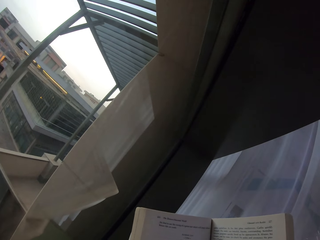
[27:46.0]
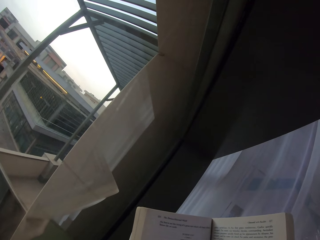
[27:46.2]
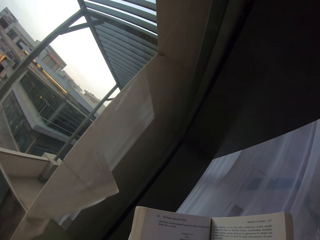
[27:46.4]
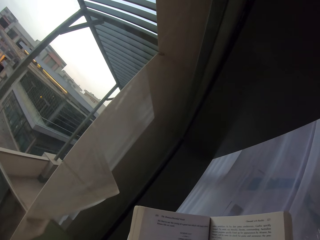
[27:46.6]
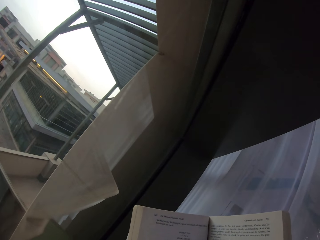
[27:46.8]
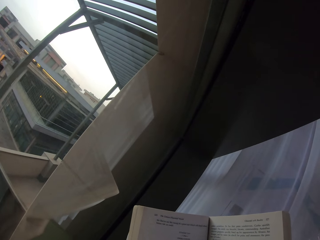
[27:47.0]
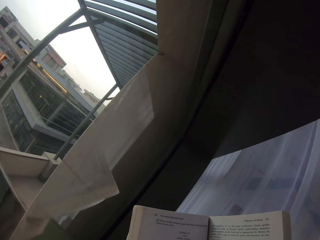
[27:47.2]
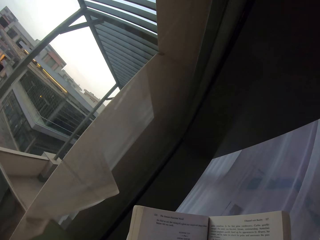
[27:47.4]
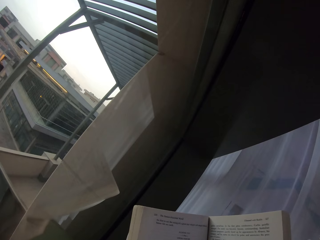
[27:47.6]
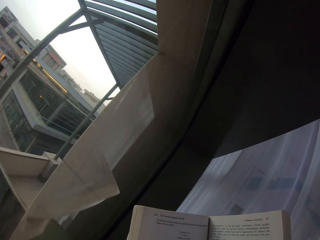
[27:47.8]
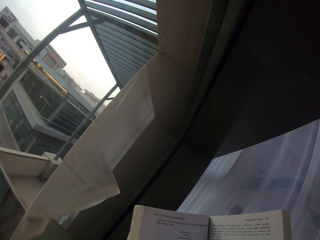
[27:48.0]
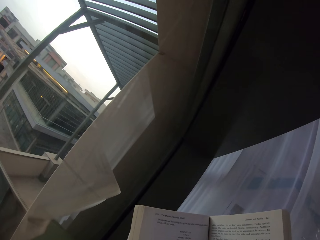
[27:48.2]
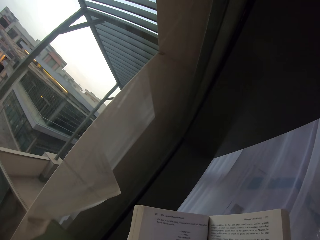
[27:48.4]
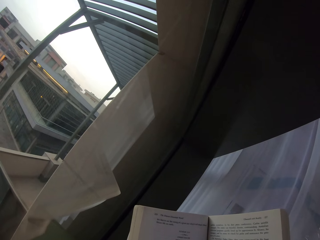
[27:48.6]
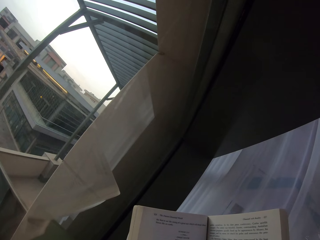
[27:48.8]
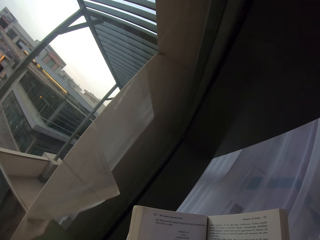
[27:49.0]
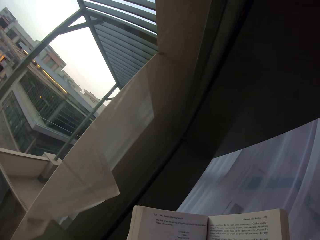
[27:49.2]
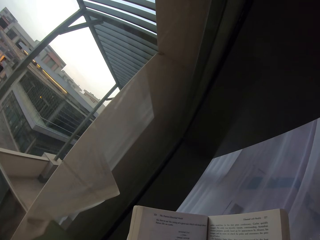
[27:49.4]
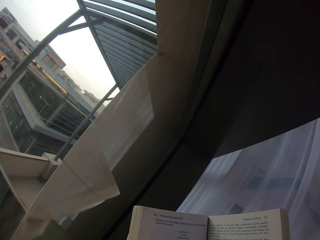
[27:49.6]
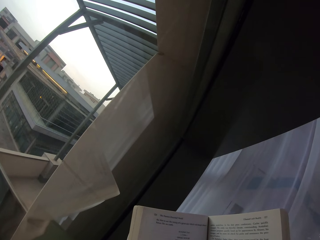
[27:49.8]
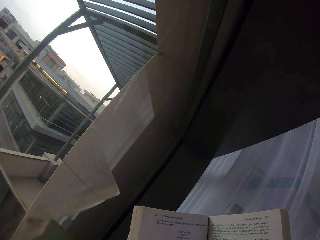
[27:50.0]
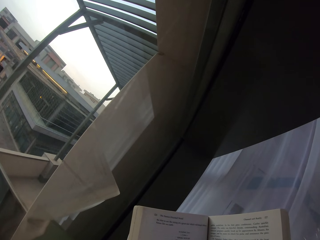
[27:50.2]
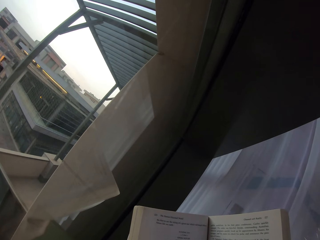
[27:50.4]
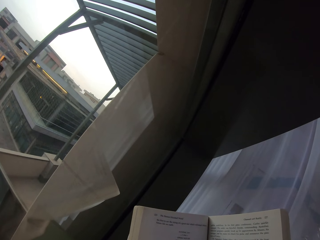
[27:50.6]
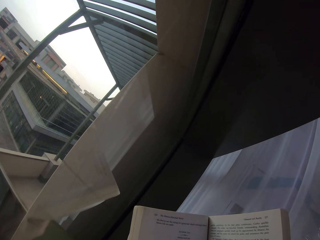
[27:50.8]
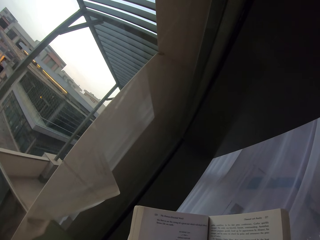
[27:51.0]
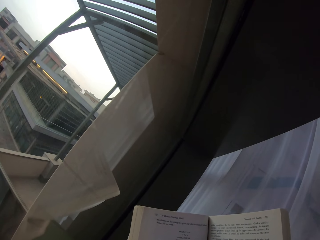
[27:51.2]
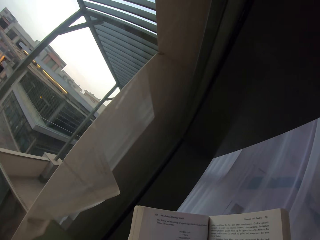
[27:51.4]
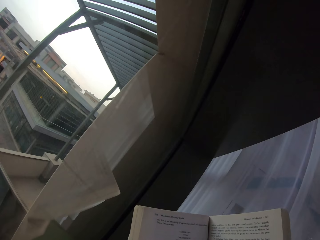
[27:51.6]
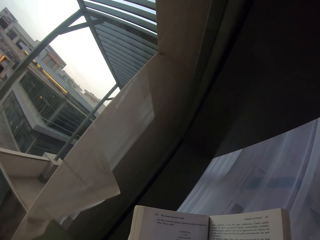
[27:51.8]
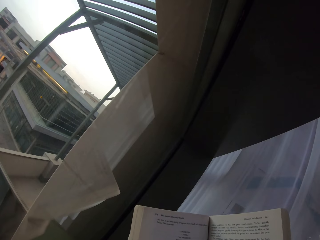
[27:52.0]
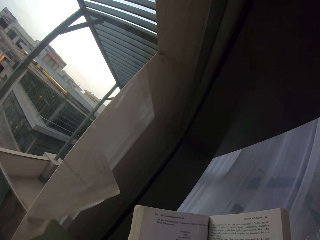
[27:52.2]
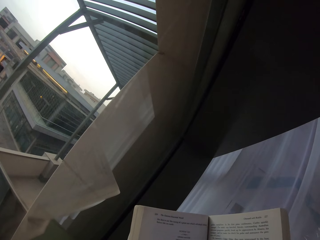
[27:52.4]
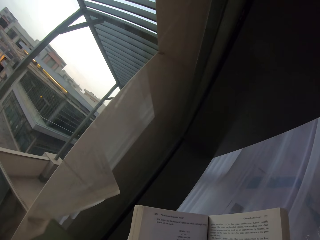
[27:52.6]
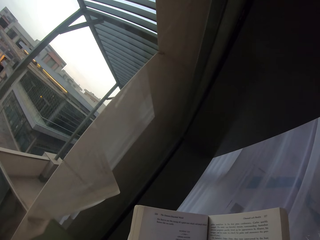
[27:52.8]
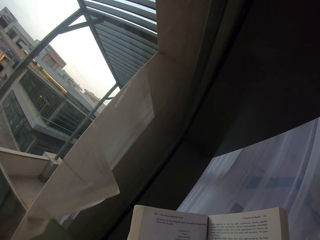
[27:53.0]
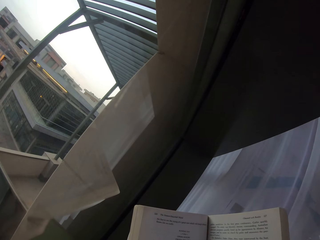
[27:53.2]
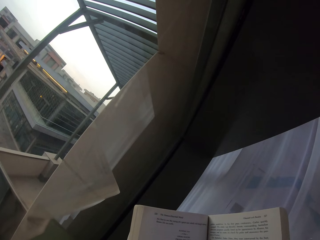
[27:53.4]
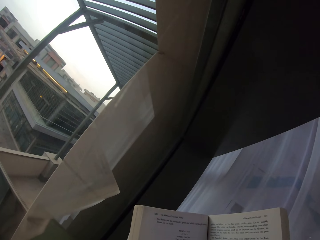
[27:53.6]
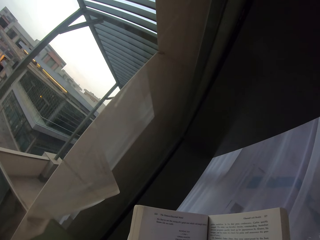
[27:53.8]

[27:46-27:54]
The camera wearer reads the book.

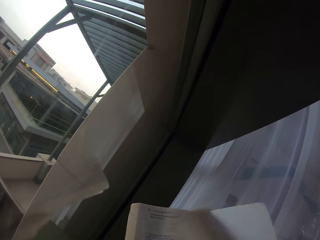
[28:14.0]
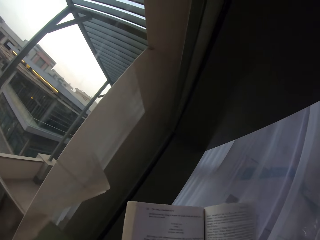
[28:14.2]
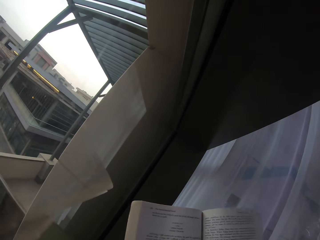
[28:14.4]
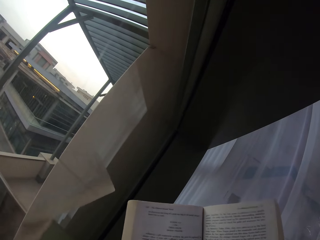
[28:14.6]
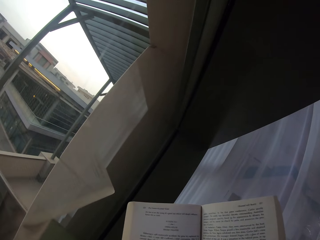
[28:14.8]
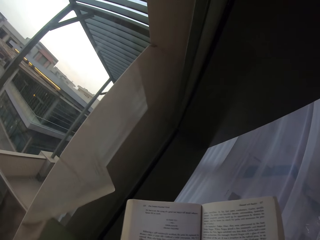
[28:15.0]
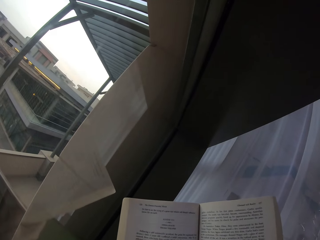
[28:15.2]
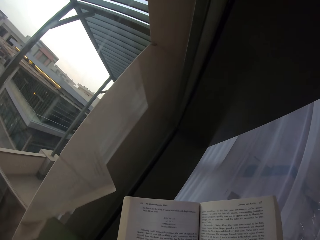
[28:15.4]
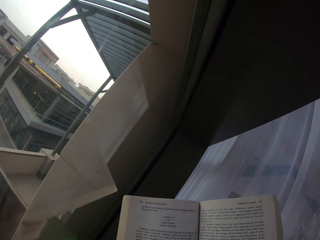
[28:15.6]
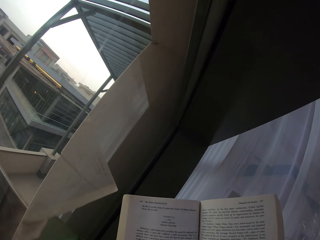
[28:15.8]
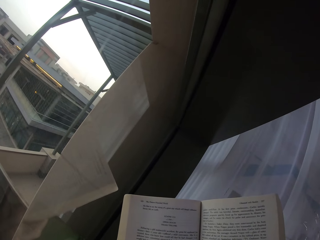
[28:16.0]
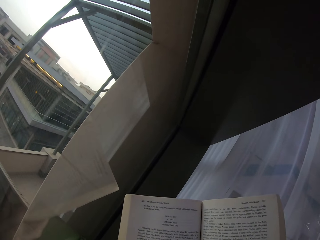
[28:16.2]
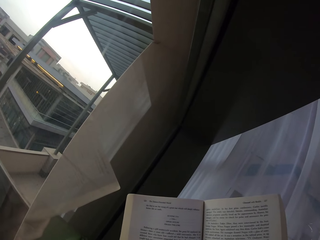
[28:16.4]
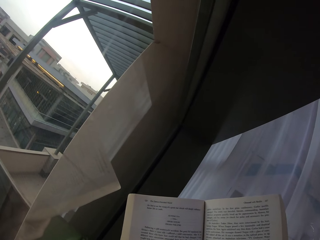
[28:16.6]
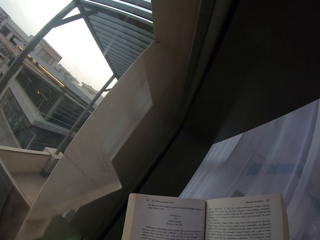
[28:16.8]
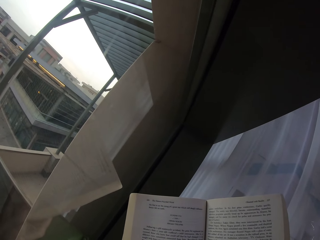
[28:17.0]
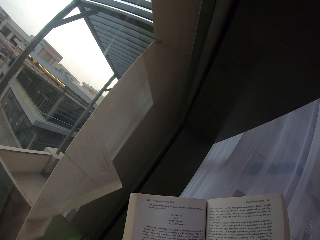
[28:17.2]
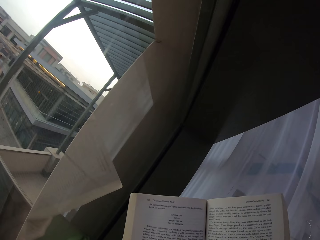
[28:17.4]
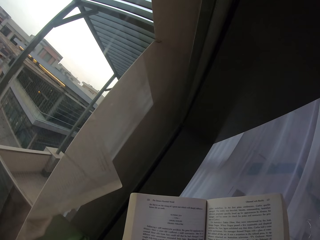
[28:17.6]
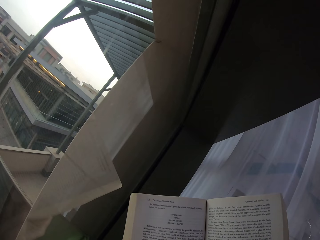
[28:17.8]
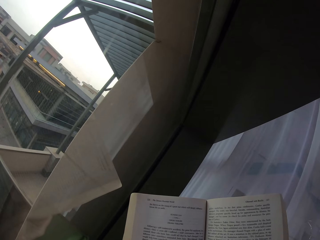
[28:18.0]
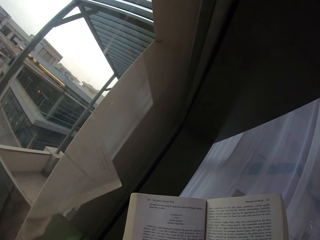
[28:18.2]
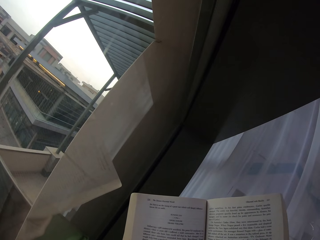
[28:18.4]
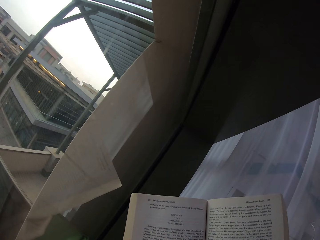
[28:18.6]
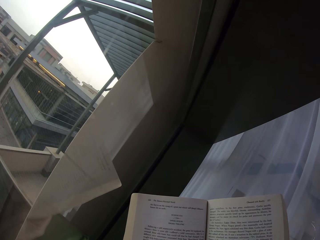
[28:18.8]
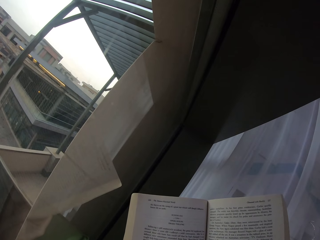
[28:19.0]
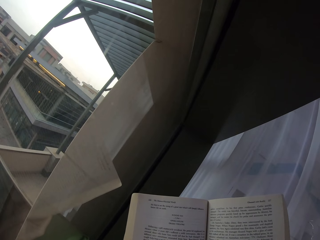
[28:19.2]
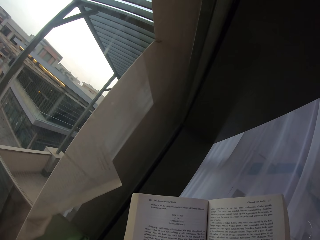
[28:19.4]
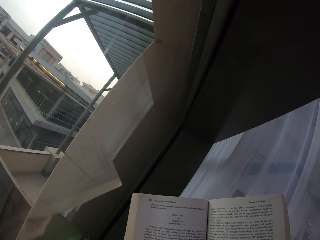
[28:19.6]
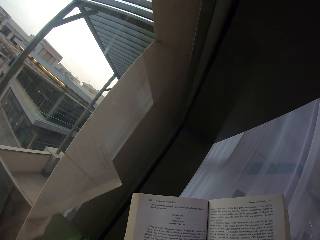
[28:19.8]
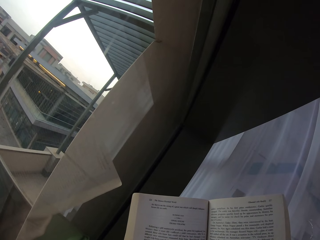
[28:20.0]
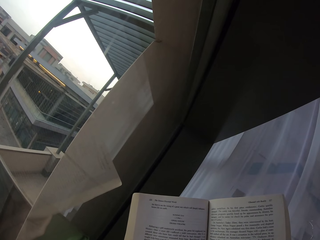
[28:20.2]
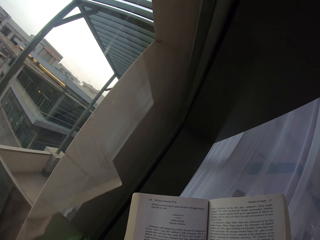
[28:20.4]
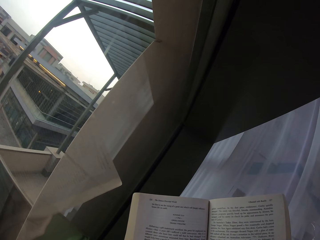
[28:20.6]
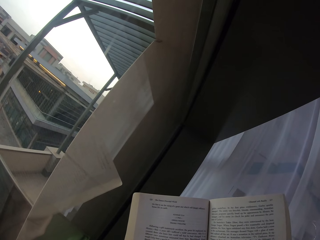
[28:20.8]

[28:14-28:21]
The camera wearer reads the book.

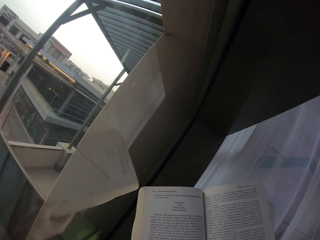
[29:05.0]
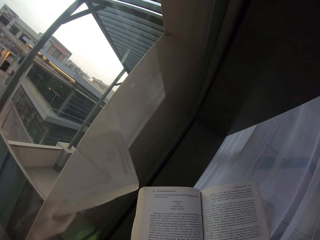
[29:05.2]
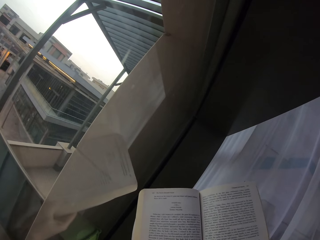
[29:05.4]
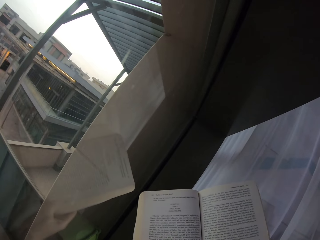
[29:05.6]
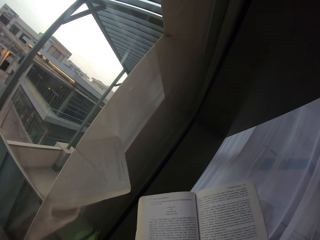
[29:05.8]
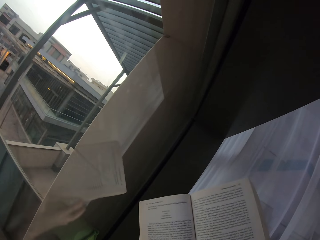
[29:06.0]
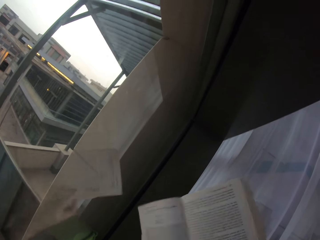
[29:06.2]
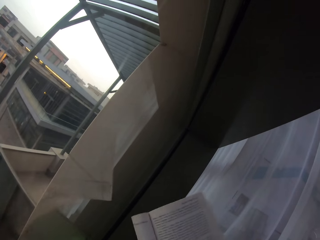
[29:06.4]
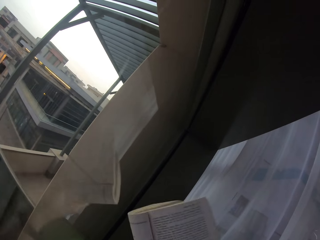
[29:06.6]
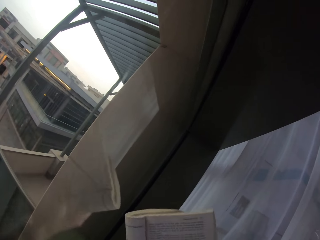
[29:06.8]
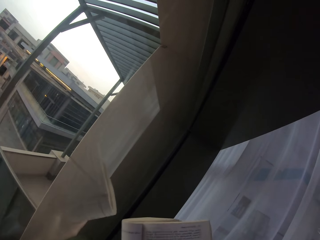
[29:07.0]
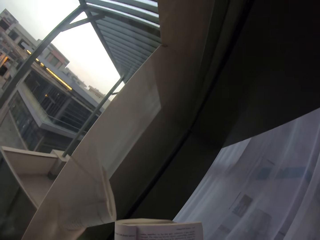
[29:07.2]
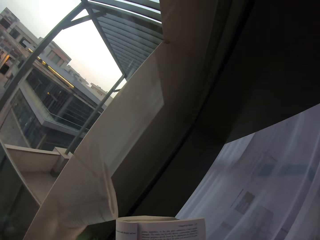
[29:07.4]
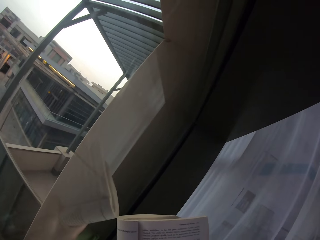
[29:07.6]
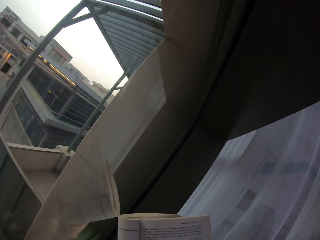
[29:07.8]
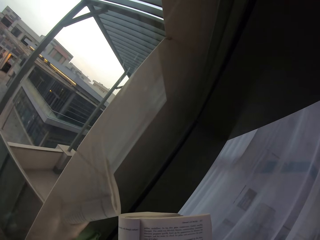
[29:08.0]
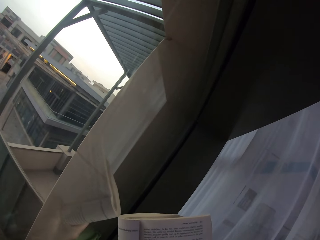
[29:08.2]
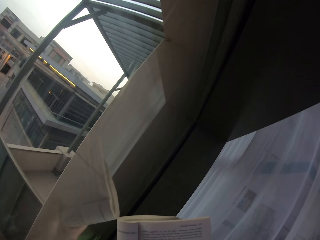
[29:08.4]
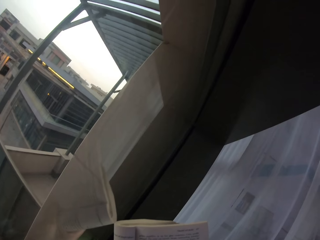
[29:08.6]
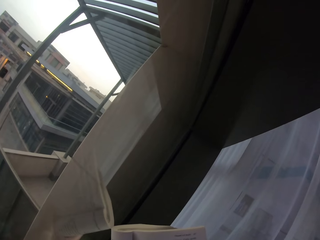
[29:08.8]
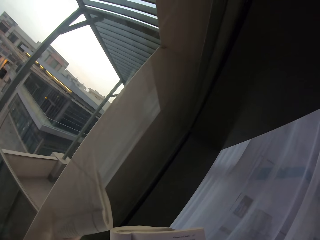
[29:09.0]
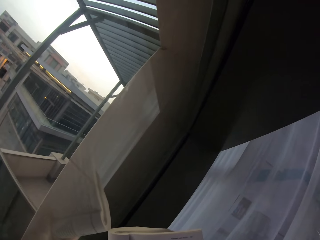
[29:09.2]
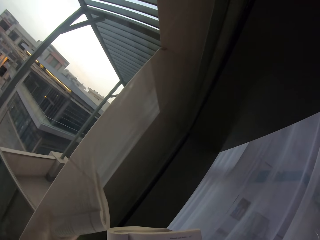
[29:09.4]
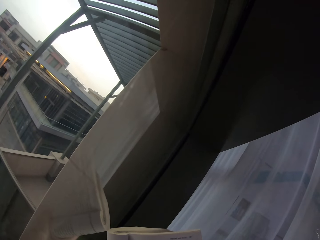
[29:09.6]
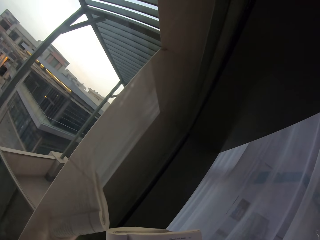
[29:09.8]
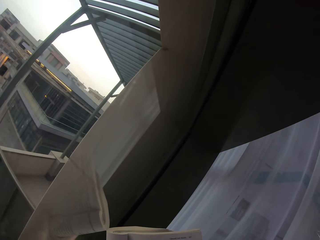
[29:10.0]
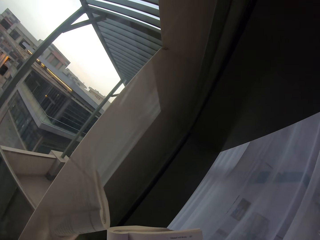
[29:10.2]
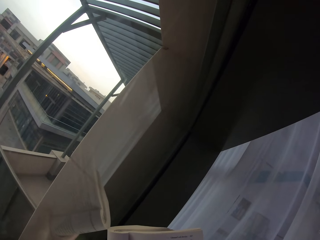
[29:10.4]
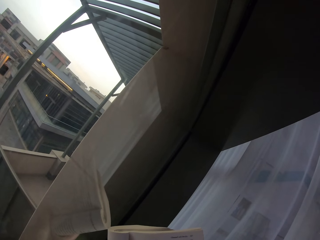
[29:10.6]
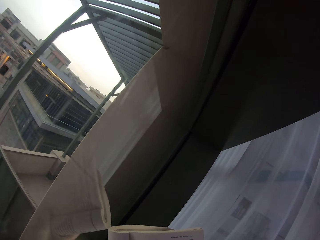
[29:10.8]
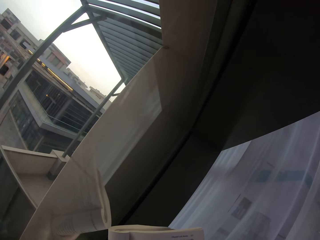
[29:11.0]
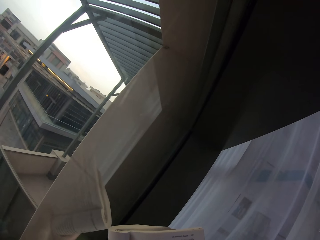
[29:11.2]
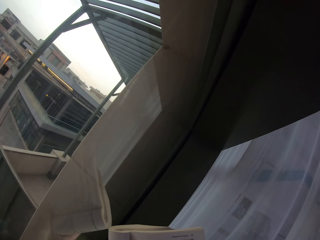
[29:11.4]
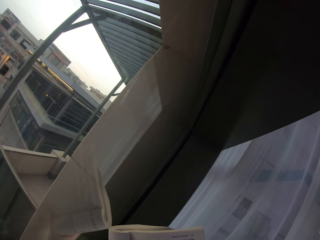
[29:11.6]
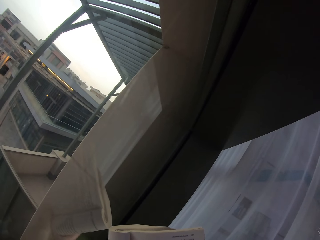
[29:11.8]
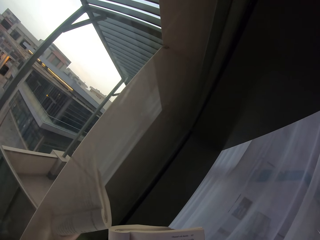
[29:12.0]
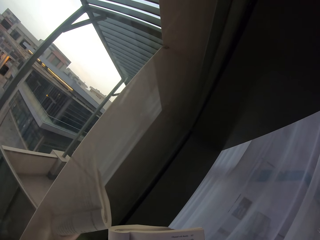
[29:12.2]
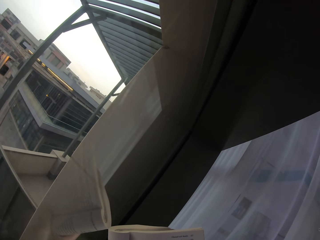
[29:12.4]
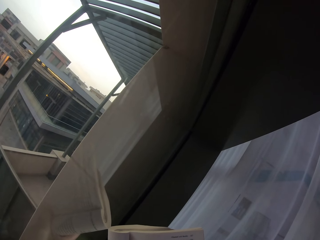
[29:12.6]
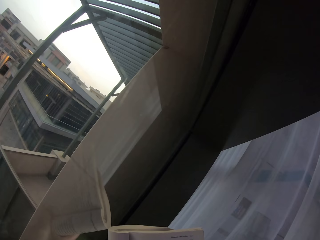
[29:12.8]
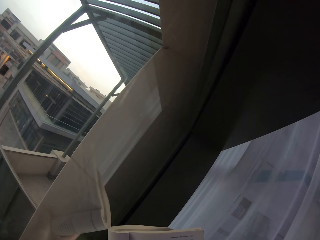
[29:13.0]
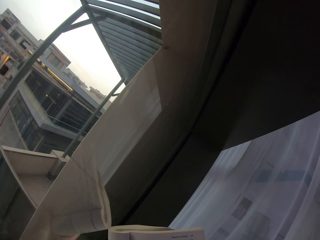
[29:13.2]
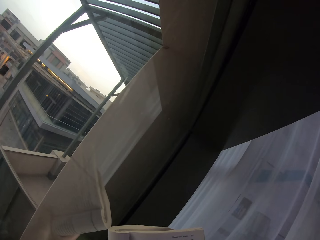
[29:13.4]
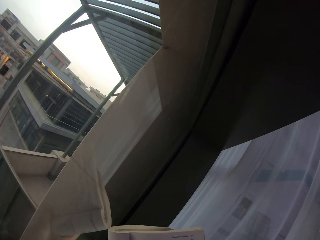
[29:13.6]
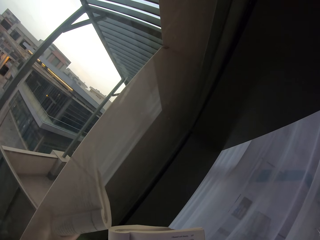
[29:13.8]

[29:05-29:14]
The camera wearer folds the book with both hands. They read the book.
